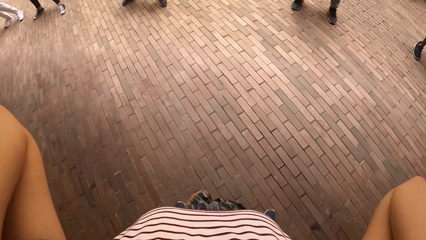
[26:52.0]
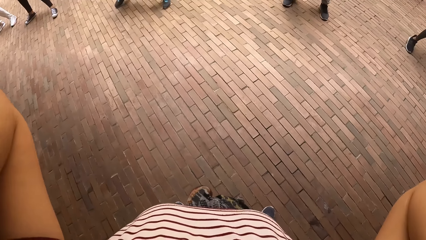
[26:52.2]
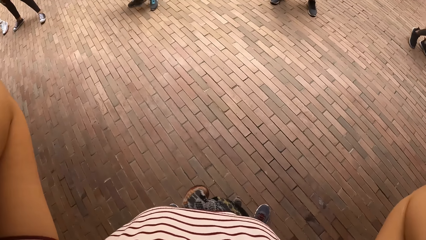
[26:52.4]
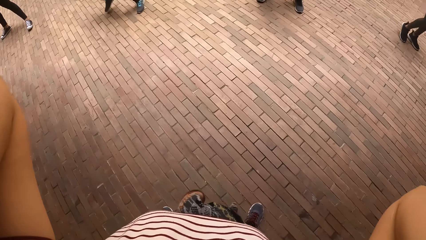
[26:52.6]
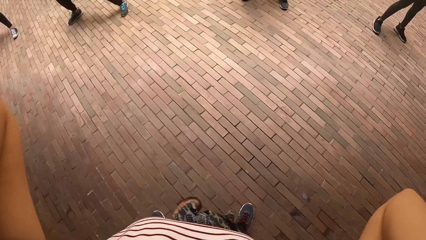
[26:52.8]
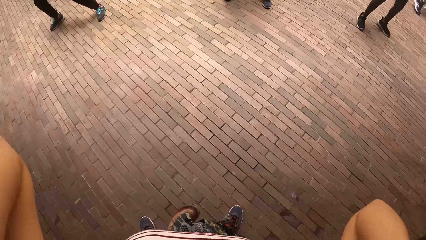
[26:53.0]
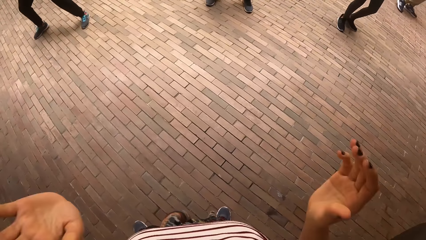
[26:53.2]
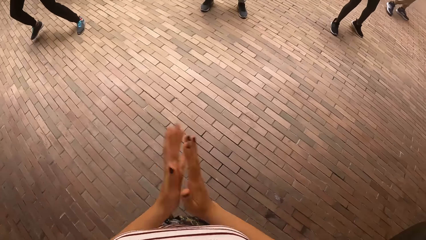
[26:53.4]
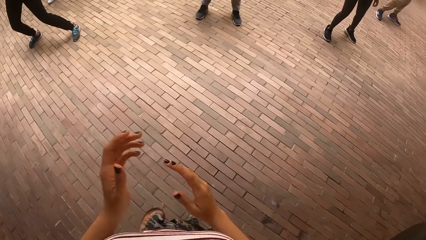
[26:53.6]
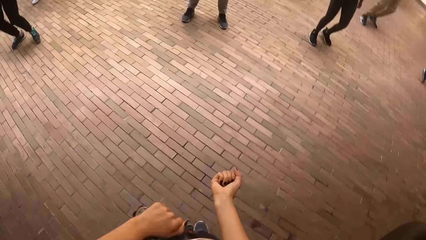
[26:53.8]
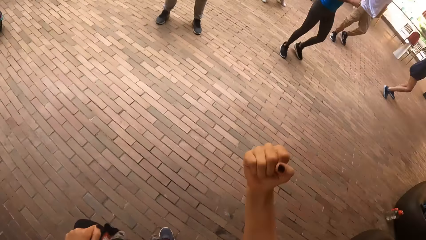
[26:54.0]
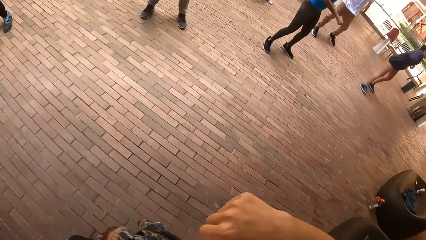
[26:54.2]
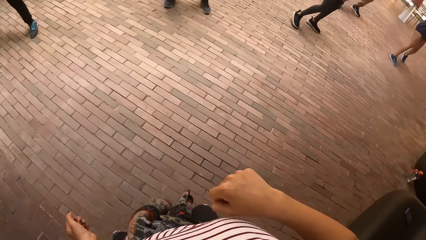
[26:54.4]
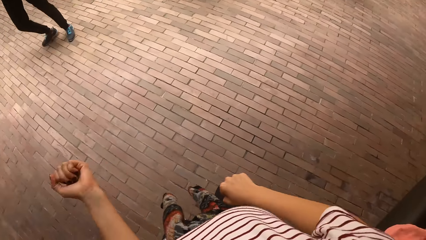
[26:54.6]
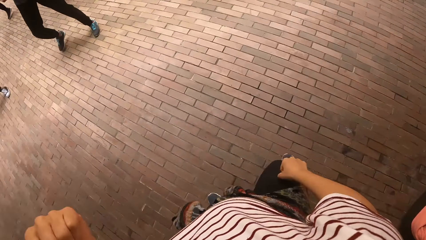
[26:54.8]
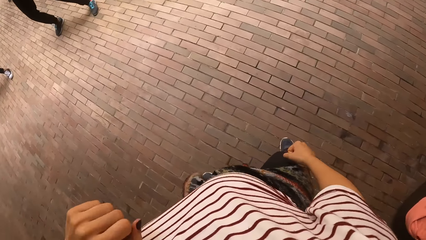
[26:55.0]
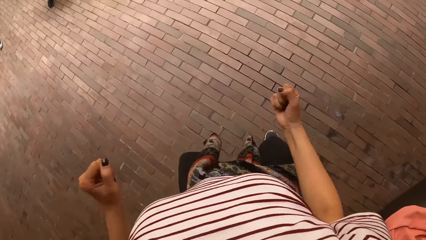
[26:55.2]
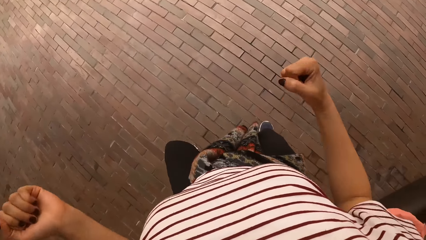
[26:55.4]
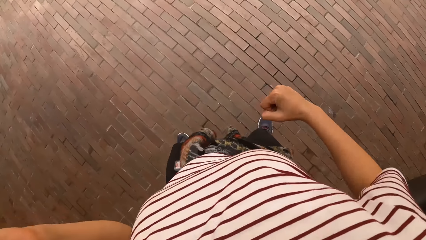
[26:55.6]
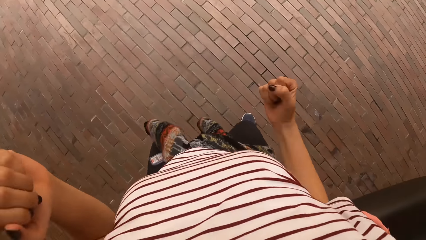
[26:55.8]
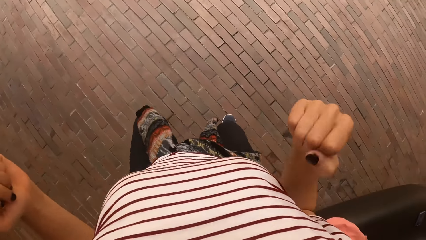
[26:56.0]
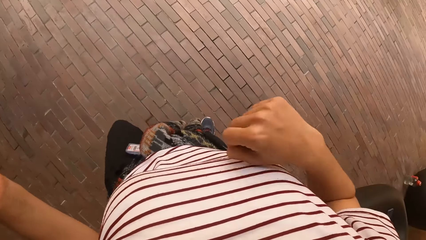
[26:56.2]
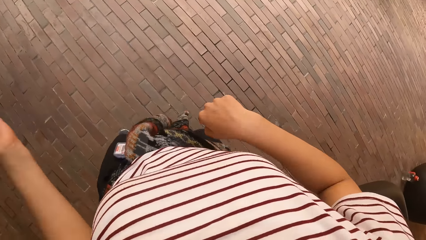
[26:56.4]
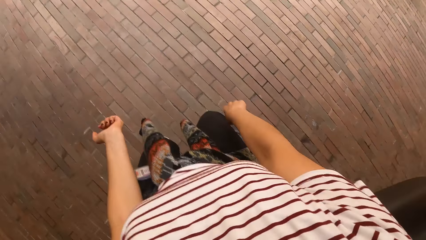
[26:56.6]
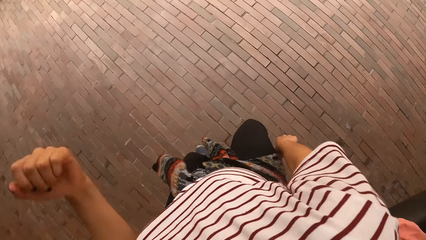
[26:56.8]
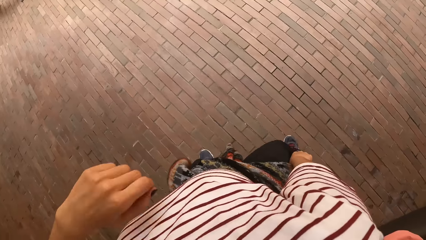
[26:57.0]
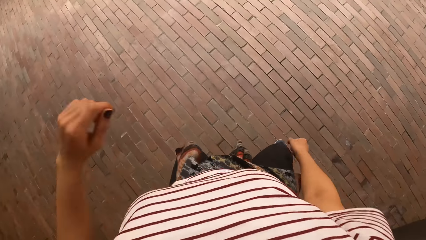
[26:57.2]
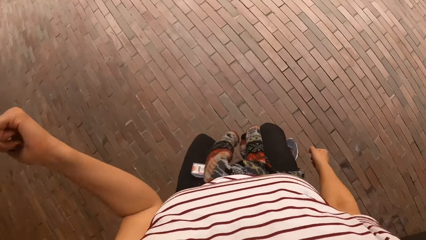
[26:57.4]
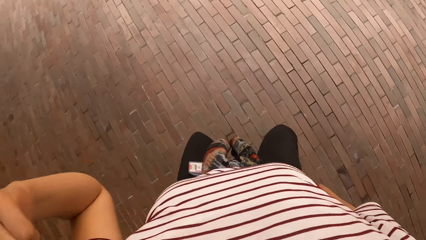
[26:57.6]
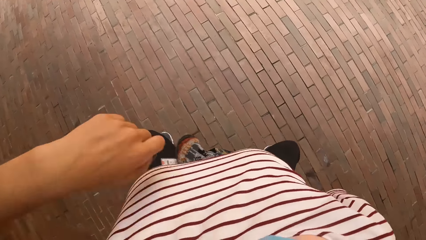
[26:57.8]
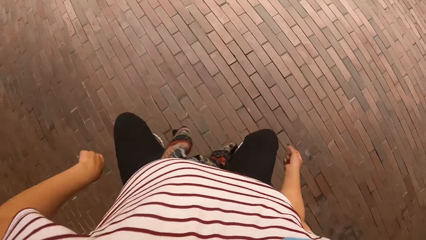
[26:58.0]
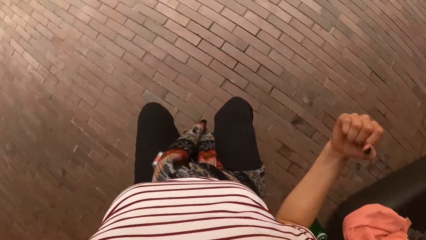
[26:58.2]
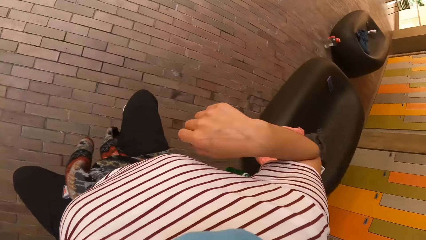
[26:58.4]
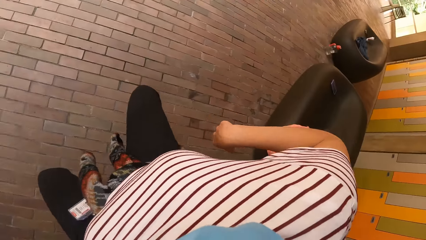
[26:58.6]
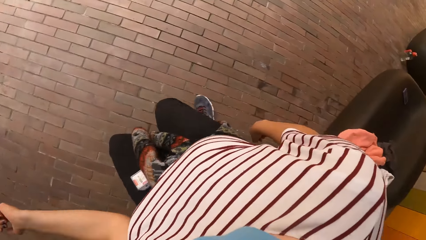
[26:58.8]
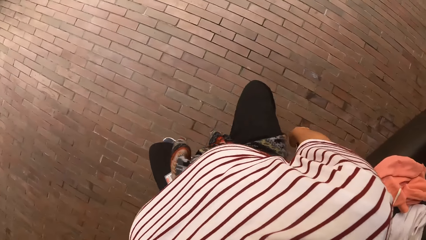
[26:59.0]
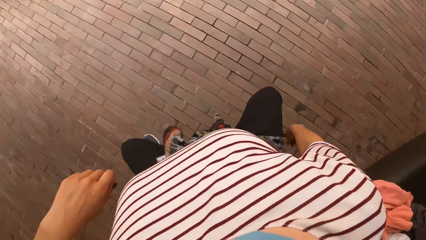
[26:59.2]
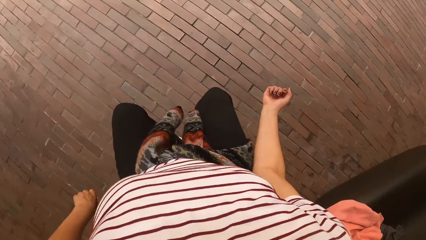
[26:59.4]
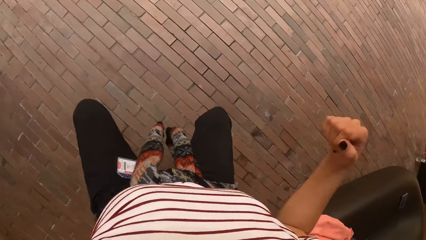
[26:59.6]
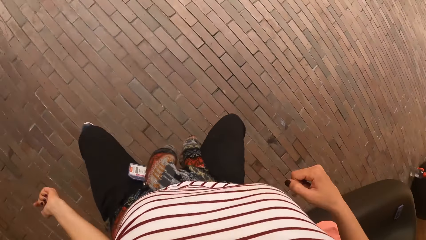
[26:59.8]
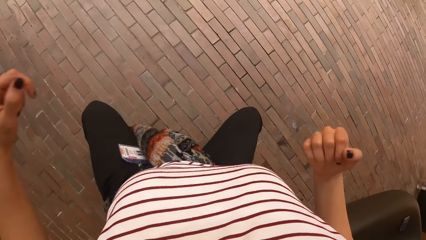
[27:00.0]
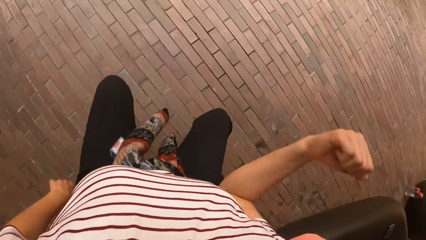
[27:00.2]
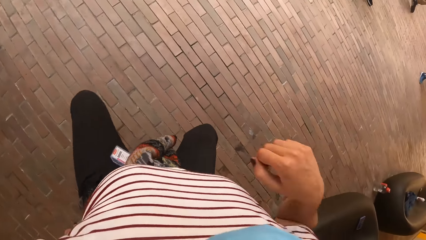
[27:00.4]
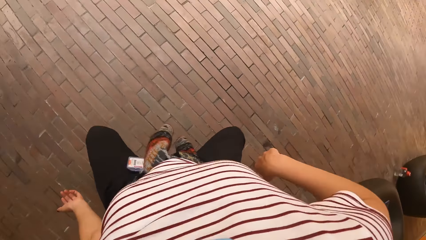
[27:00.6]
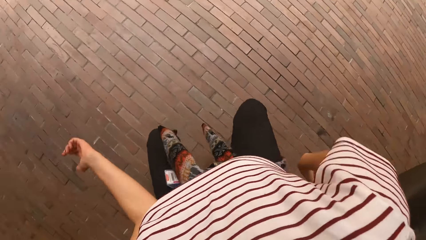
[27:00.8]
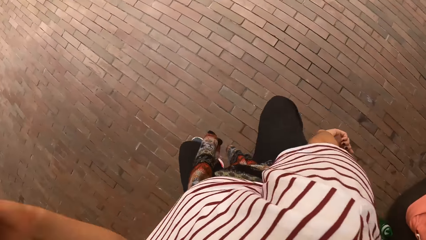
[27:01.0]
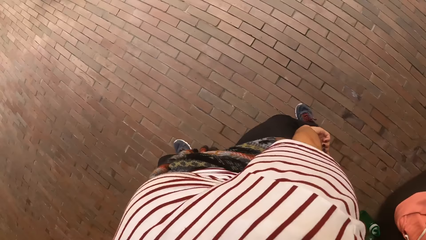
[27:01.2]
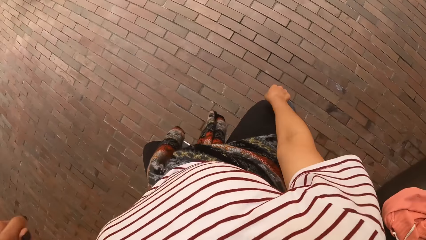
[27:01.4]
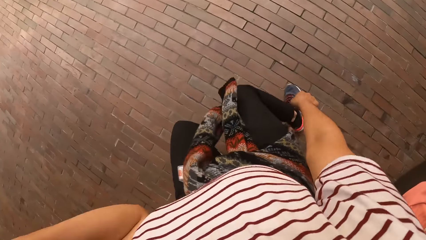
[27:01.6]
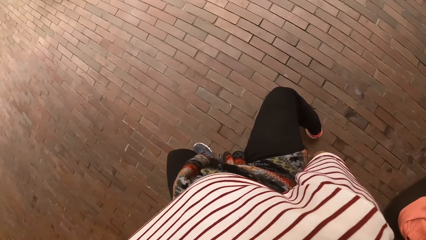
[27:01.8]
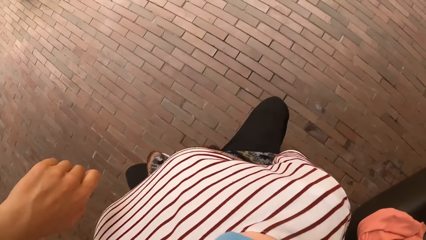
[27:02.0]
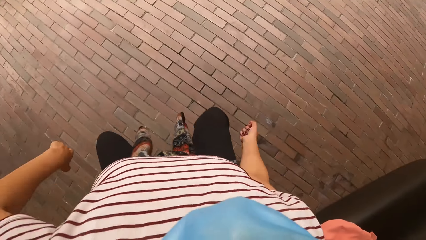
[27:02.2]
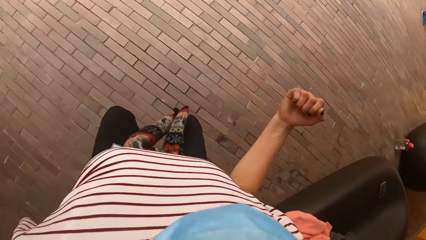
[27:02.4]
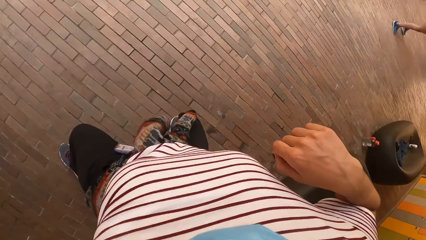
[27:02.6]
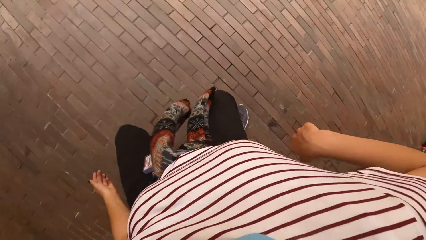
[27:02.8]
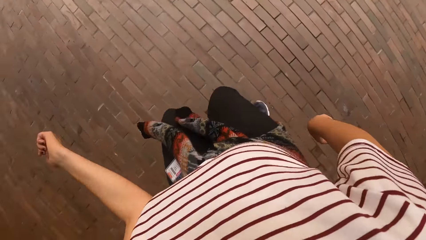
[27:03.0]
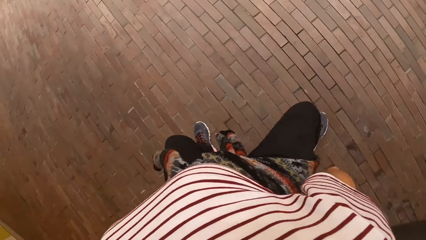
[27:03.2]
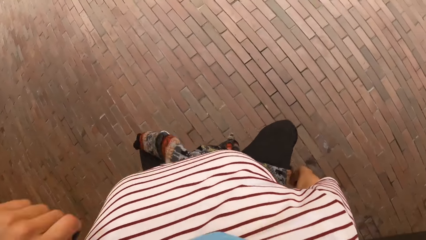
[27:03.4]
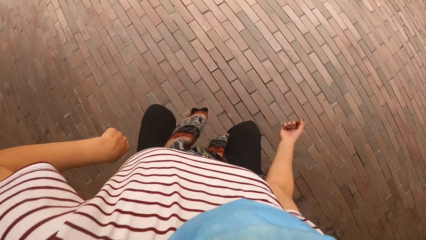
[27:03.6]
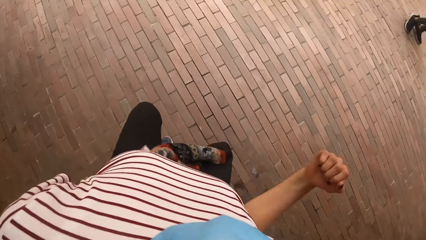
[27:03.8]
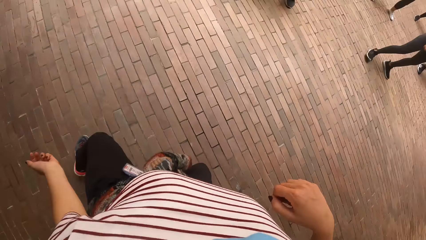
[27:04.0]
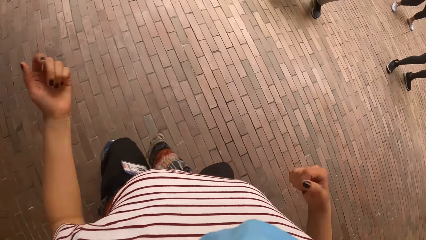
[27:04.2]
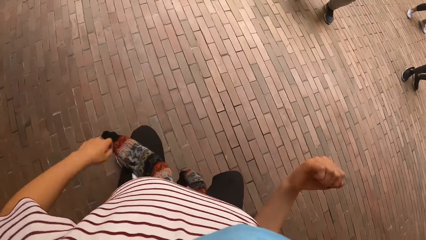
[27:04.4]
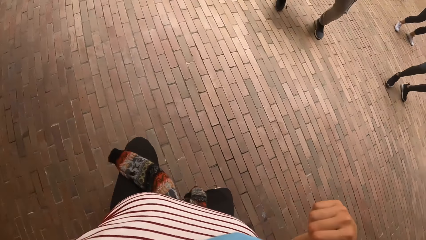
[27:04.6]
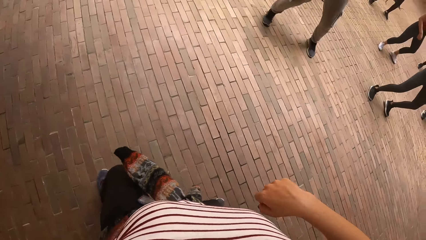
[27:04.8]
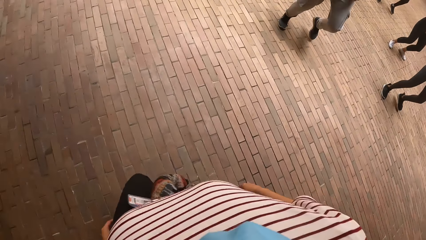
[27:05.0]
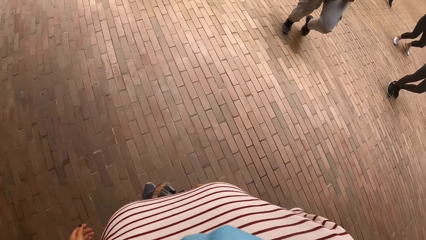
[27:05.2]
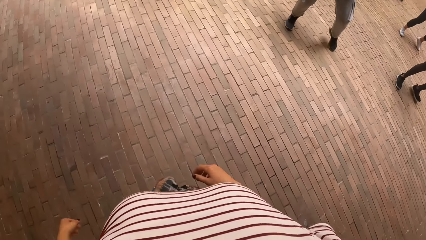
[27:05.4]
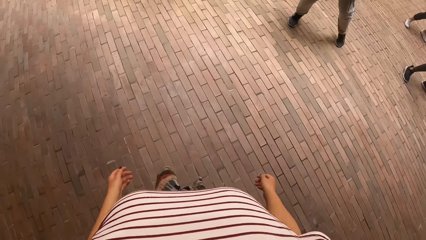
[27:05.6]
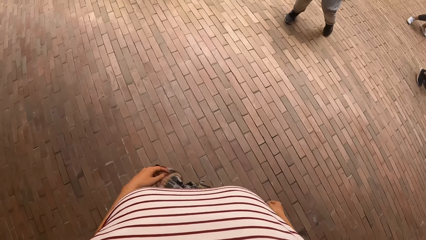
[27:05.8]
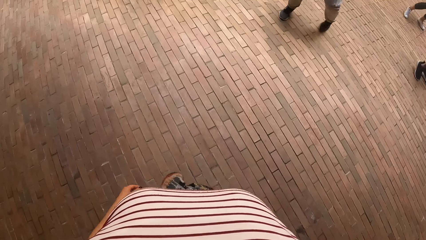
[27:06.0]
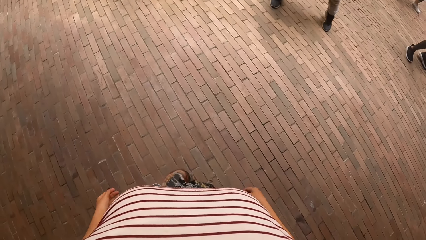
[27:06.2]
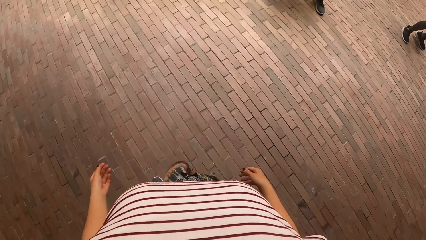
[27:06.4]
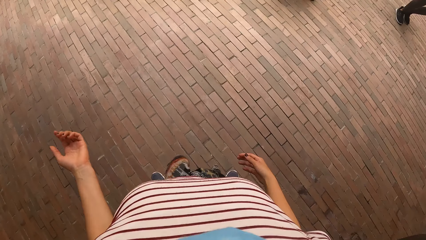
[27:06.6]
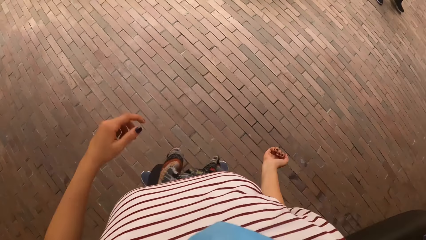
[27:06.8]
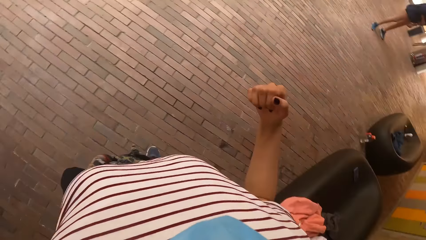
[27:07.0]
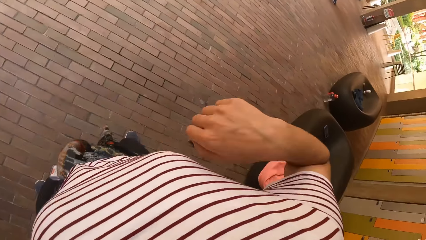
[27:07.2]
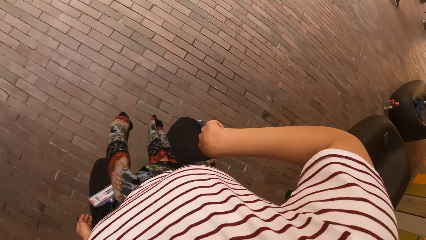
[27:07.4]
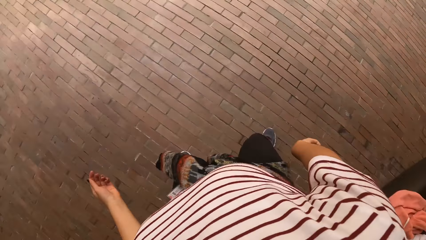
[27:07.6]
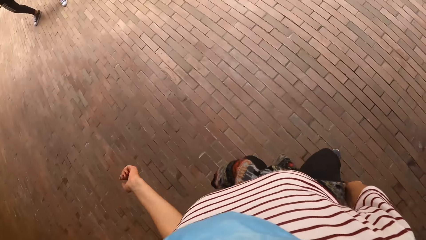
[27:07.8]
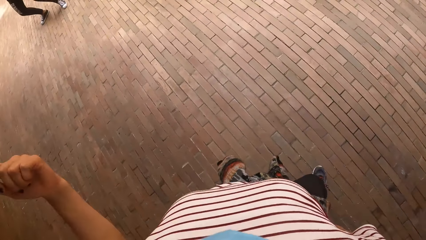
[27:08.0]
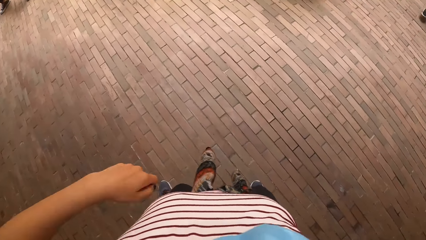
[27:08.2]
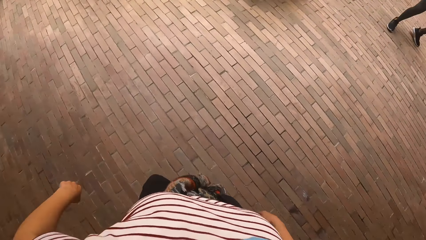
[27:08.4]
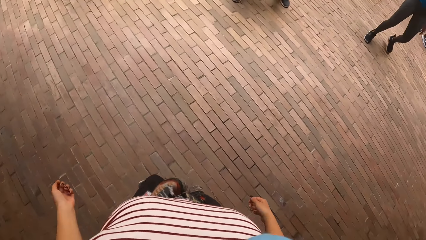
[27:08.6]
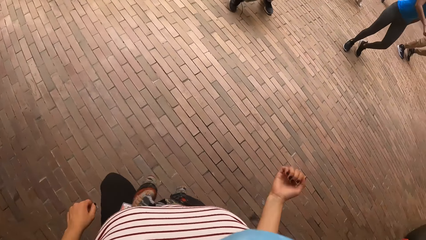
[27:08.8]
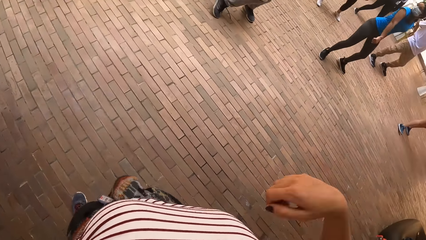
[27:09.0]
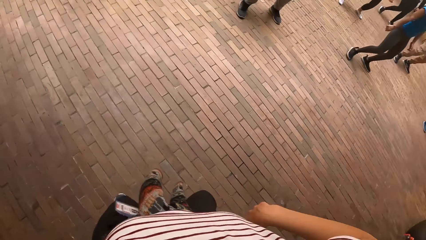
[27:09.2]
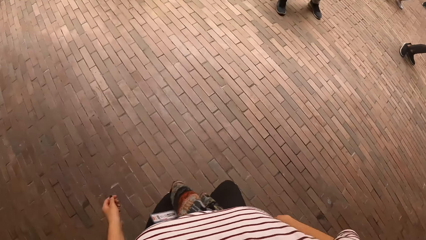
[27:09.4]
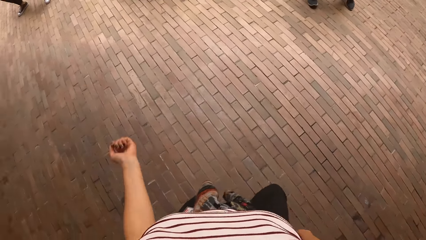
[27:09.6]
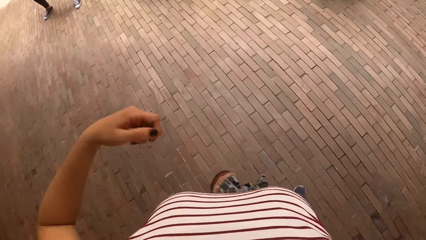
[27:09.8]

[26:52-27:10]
The camera wearer drops both hands. She claps her hands. She dances with friends. She looks around. She dances with friends.
